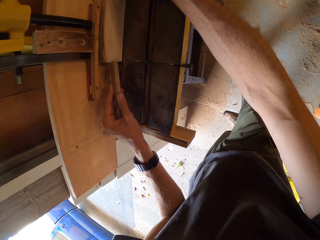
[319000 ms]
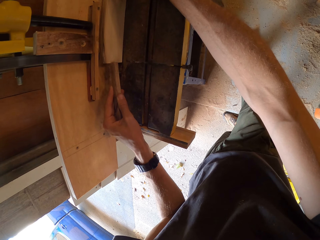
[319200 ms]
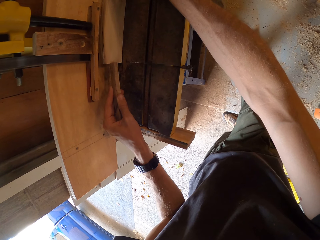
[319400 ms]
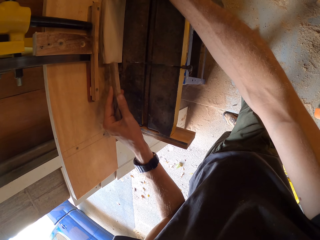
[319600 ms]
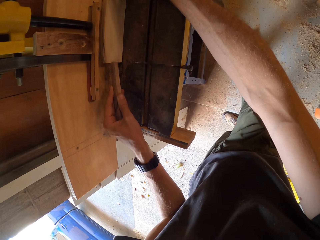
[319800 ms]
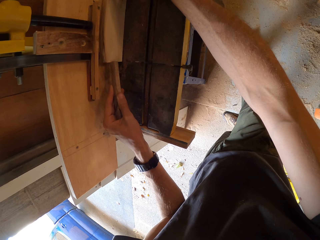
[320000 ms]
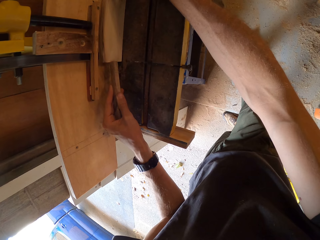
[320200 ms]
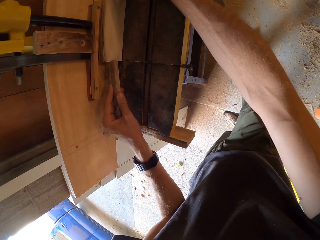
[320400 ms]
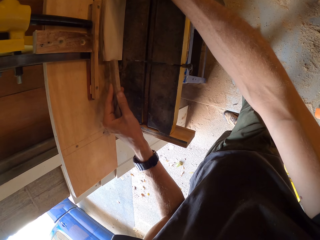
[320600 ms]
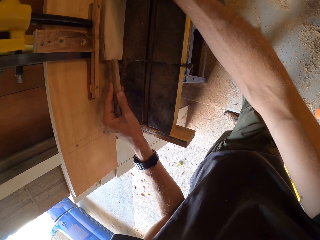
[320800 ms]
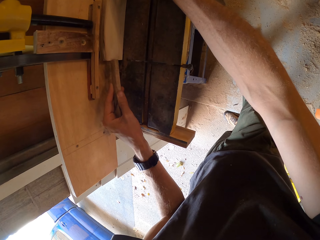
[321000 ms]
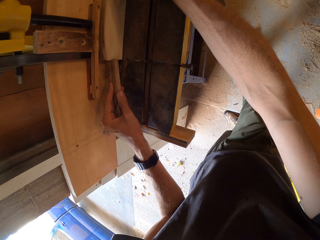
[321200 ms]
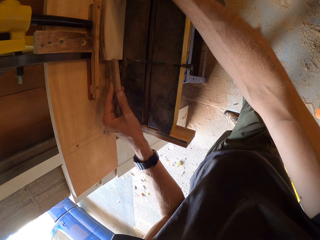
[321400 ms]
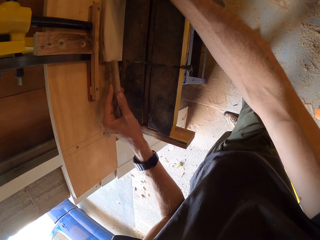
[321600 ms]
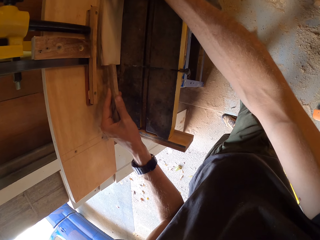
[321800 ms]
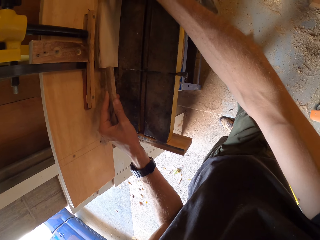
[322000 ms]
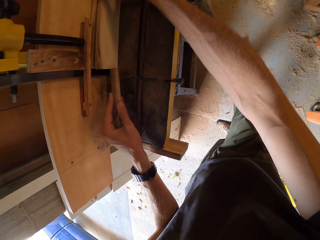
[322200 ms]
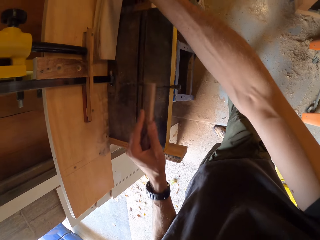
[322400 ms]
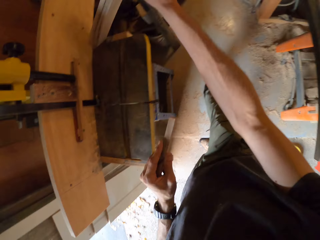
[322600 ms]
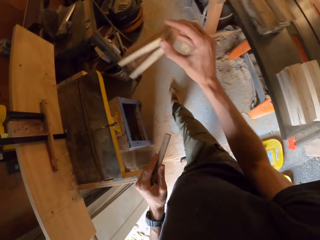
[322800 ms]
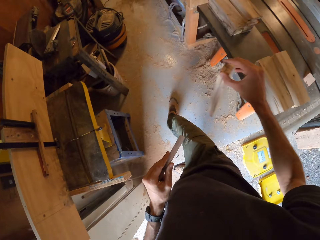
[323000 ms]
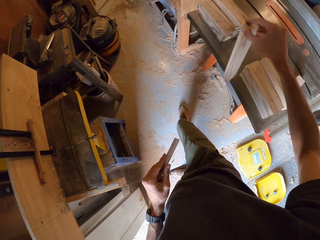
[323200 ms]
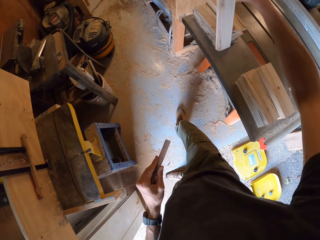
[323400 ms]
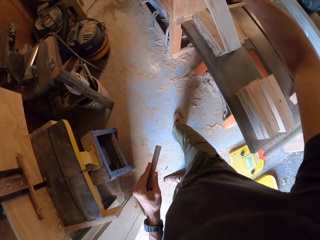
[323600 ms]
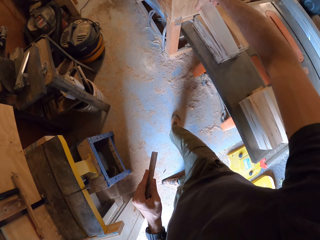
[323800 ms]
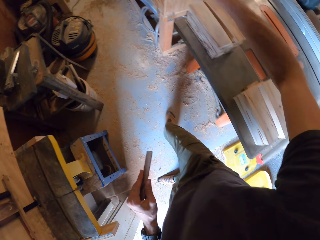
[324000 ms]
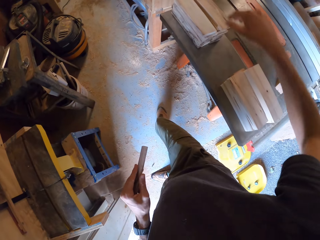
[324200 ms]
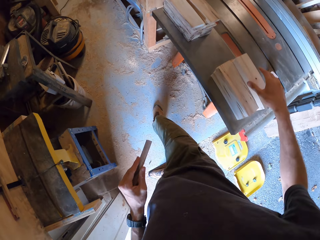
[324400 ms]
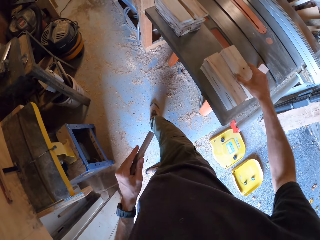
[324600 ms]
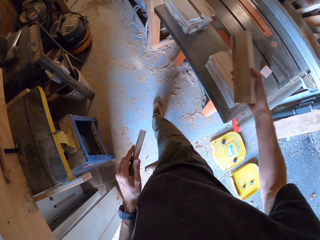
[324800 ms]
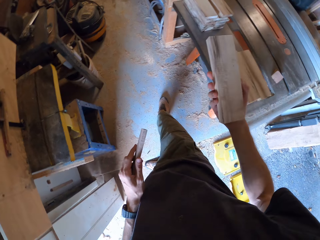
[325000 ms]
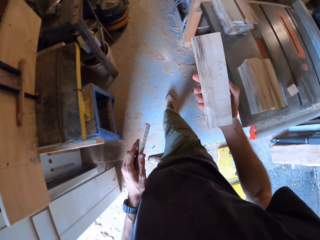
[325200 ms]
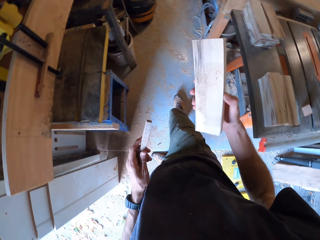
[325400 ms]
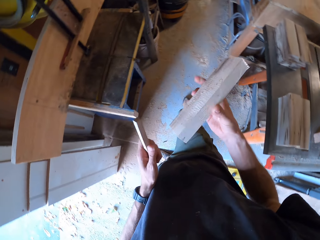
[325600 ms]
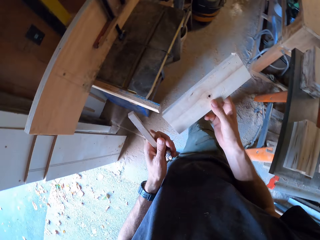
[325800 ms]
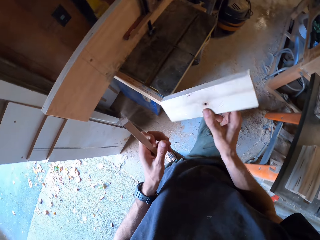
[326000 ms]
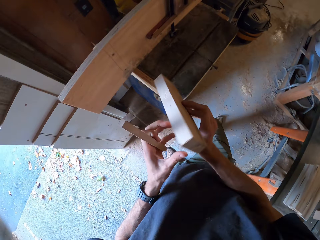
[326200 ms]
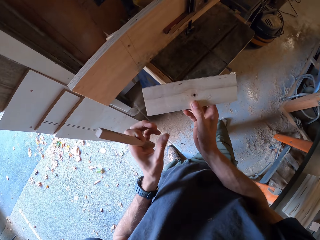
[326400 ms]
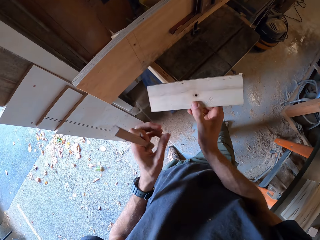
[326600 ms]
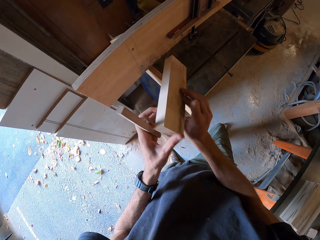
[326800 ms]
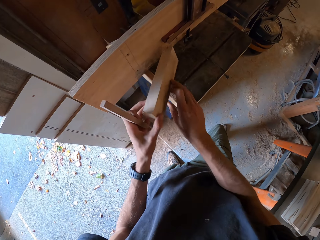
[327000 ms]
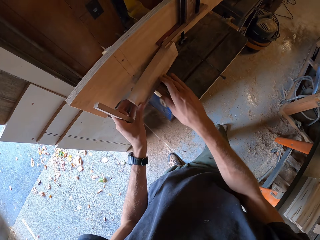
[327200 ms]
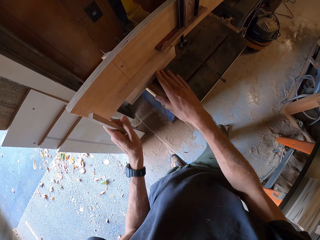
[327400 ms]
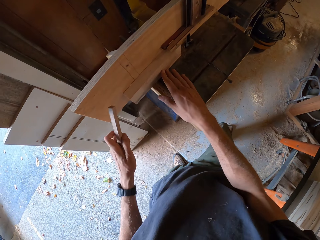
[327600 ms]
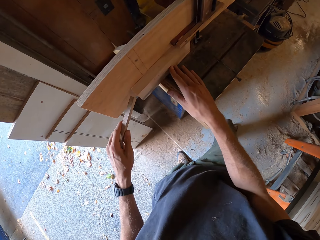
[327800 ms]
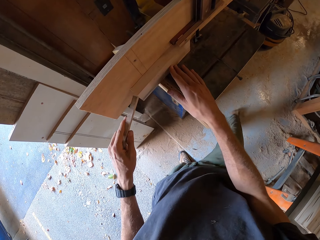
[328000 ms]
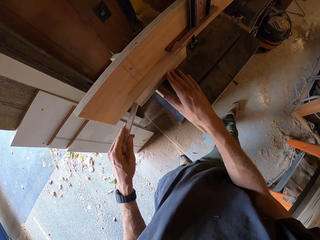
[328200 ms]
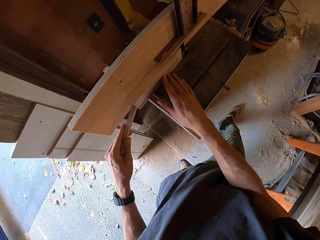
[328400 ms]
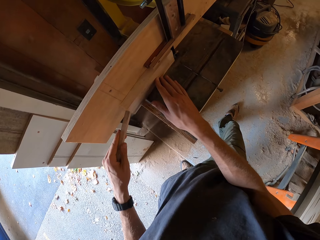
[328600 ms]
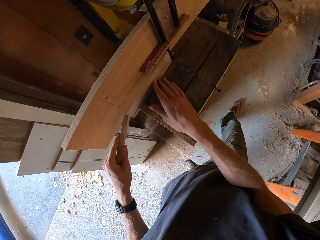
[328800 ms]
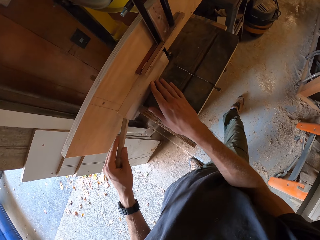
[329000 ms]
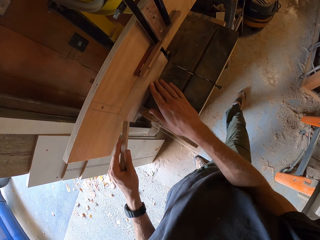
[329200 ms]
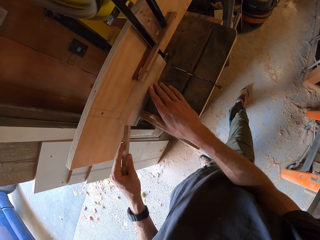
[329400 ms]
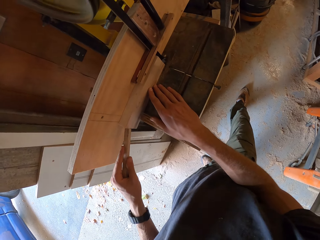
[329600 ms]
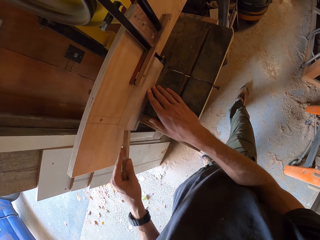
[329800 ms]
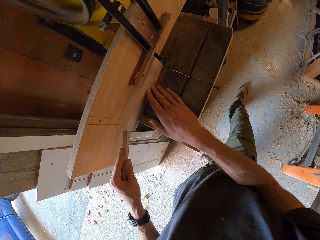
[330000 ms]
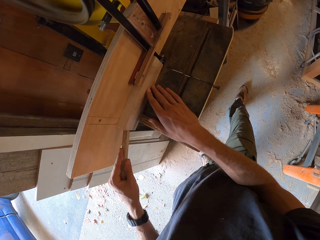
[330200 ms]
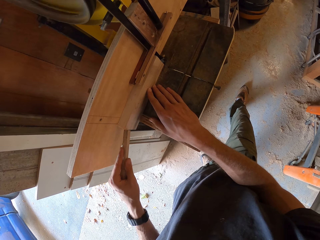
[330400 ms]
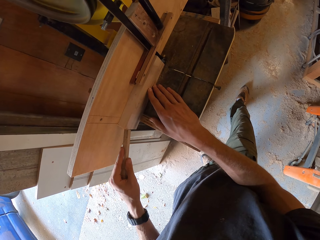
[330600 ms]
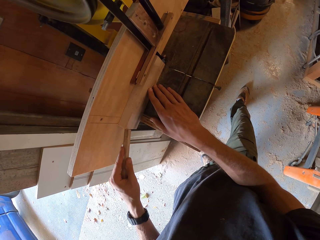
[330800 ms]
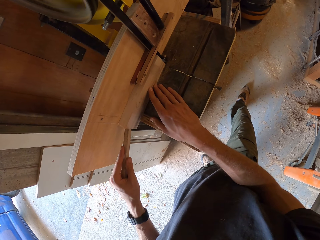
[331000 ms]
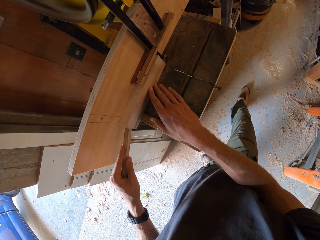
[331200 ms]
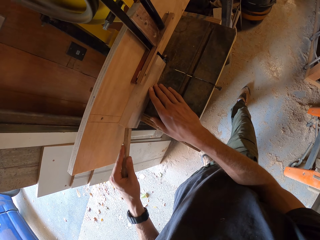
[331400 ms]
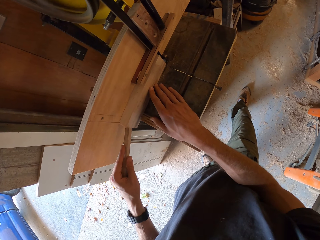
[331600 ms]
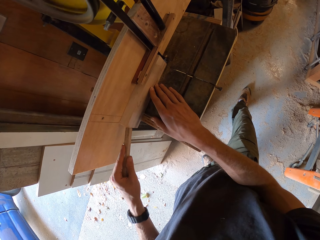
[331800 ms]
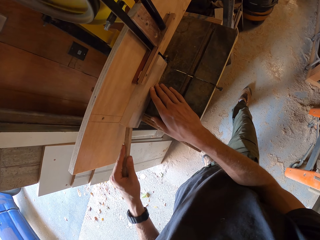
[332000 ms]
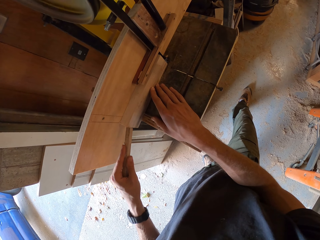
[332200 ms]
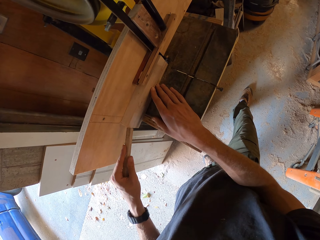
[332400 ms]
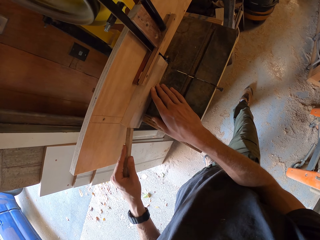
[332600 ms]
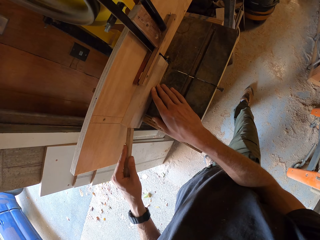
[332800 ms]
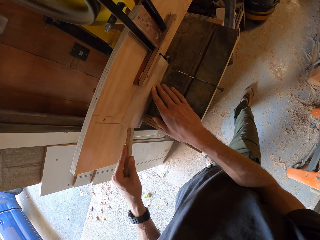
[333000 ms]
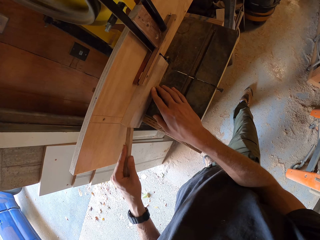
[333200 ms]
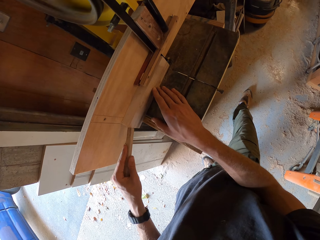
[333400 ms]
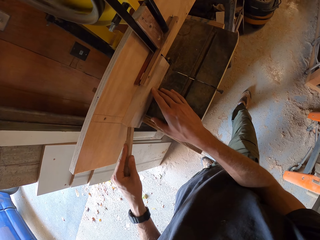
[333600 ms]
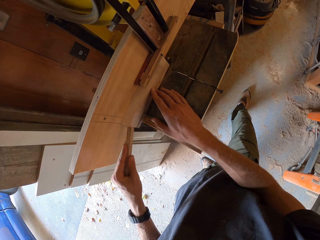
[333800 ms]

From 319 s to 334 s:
The camera wearer holds a piece of wood with both hands. They remove the piece of wood from the band saw or wood cutter machine with the right hand. They turn around. They hold the piece of wood. They put the sawed wood on a pile on a table. They pick another piece of wood from the pile on the table. They hold the piece of wood. They place the piece of wood on the band saw with both hands. They hold the piece of wood on the wood cutter machine. They adjust the piece of wood with the stick. They move a foot. They saw the piece of wood on the band saw with both hands. They hold the piece of wood.

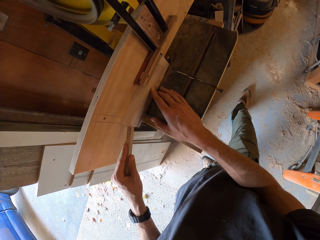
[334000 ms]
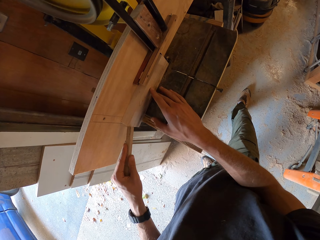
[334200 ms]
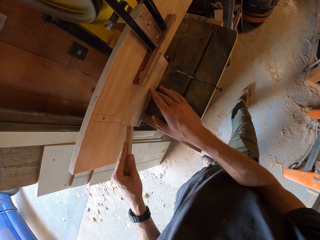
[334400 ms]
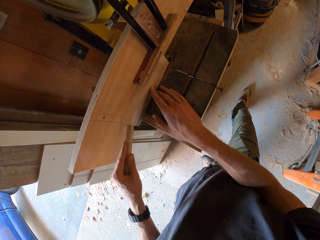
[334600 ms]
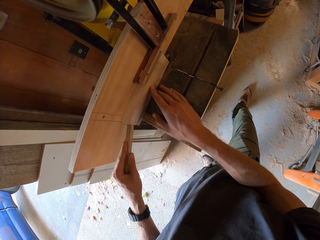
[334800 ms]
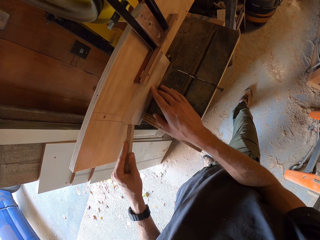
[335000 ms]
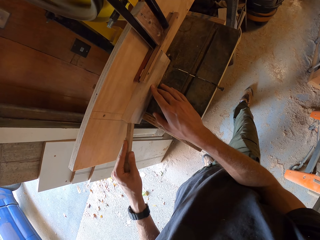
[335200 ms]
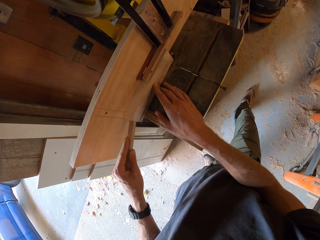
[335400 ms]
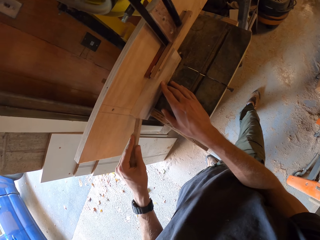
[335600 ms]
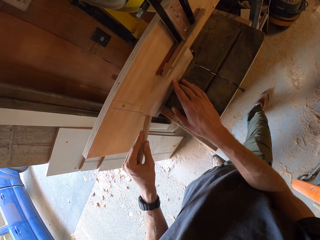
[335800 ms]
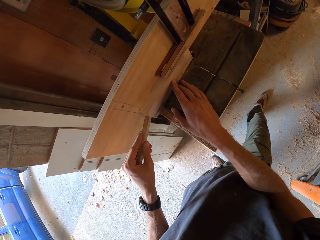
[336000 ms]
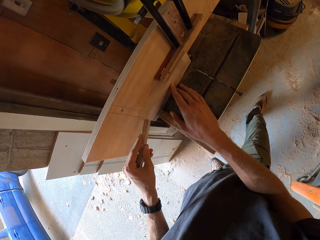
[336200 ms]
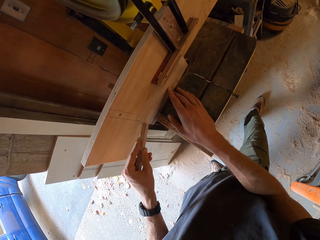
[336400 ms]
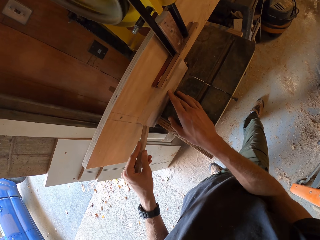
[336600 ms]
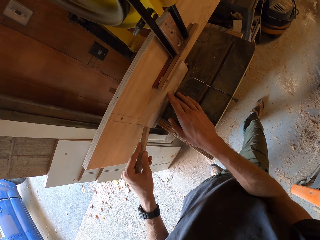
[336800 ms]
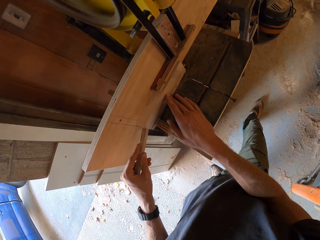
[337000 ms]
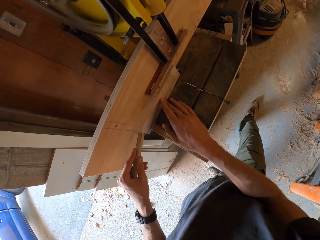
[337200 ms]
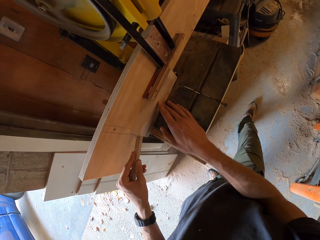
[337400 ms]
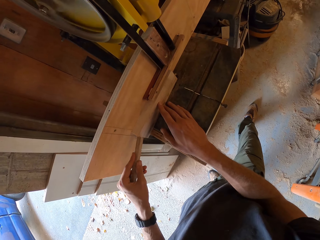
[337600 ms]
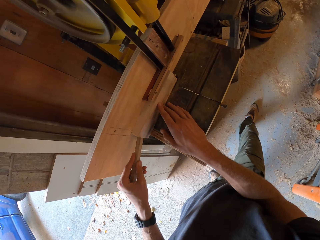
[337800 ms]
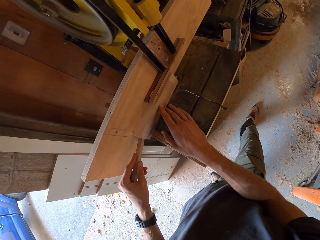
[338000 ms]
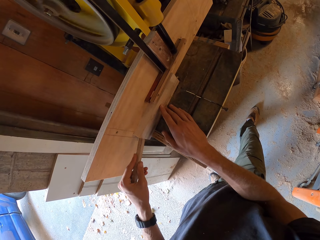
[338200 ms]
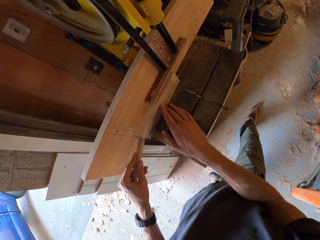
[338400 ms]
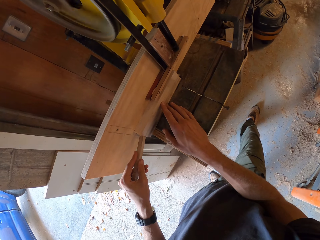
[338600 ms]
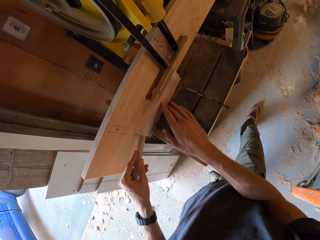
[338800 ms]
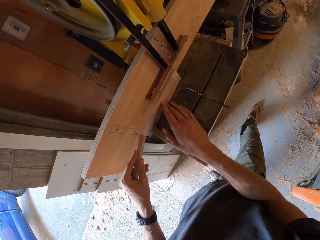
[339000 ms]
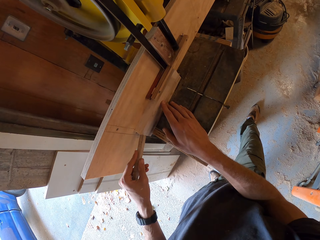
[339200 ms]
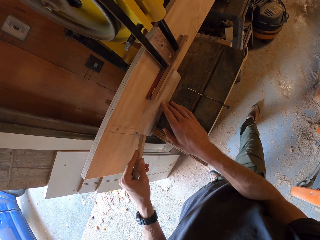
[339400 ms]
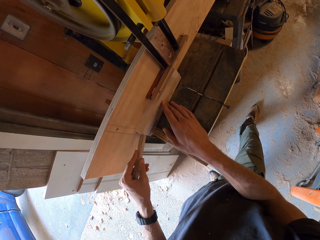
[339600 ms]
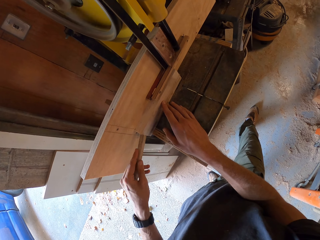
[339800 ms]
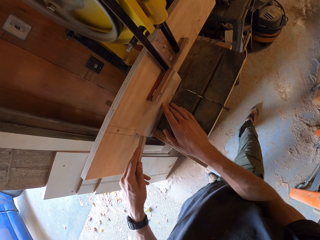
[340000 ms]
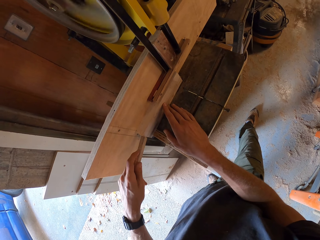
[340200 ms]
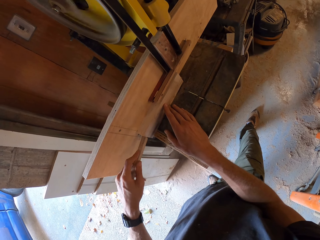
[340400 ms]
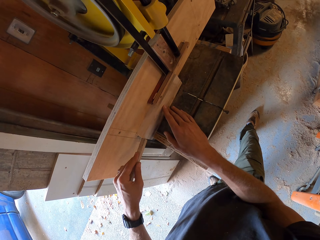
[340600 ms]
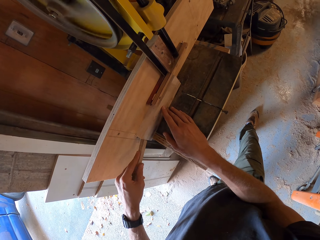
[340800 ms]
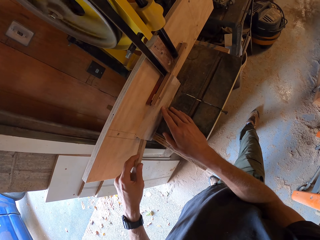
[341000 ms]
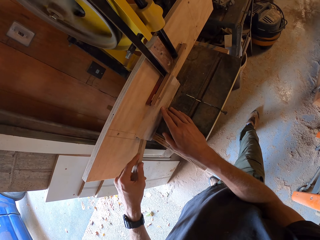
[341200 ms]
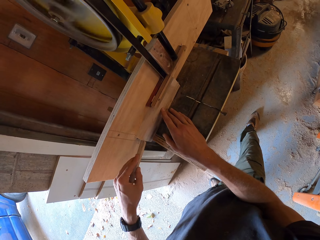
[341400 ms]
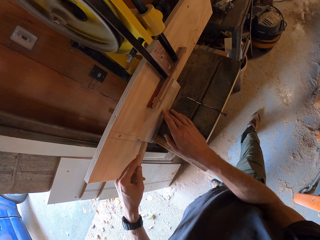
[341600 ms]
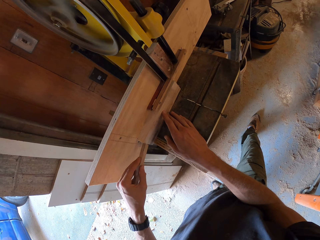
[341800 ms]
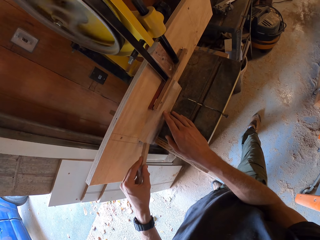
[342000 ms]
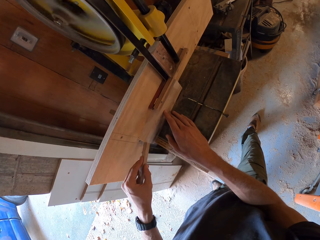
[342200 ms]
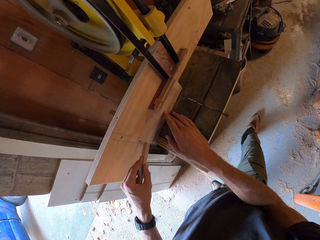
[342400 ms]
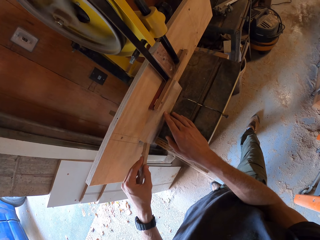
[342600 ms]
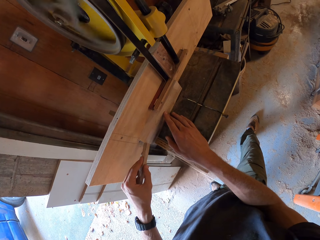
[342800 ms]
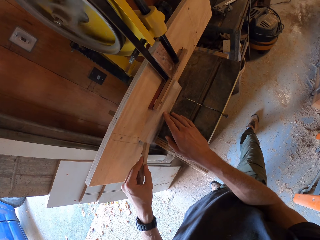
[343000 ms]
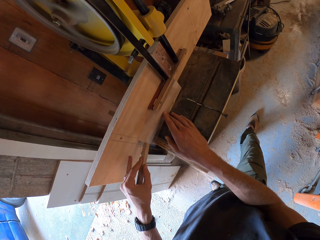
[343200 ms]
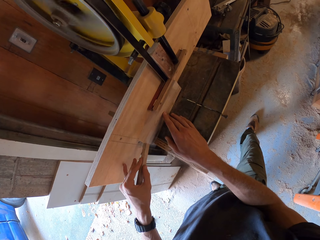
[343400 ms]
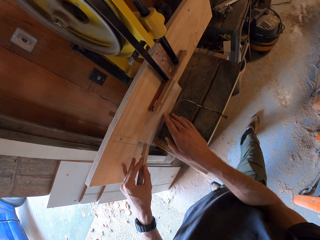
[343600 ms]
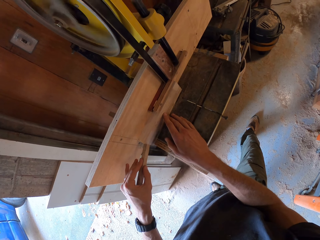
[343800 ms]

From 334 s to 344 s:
The camera wearer turns around. They move the piece of wood through the wood cutter machine. They hold the piece of wood.
